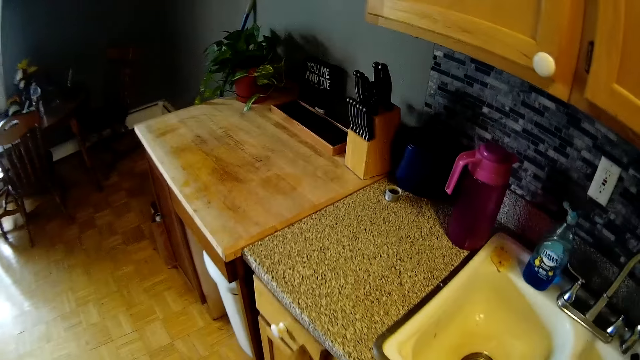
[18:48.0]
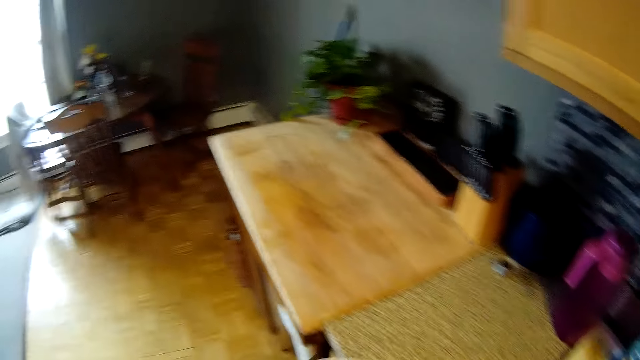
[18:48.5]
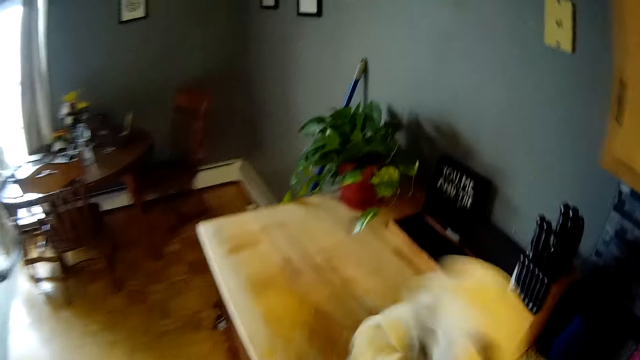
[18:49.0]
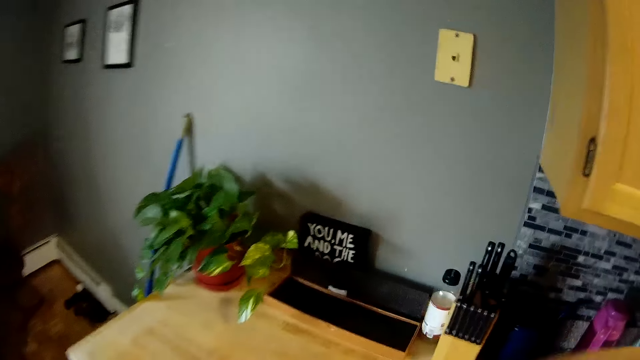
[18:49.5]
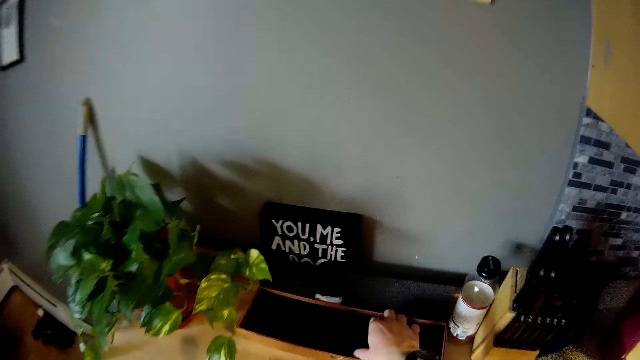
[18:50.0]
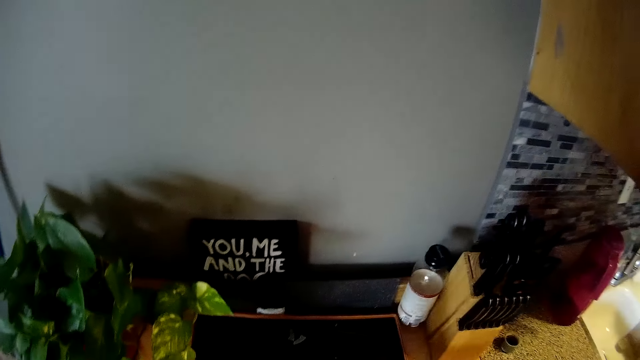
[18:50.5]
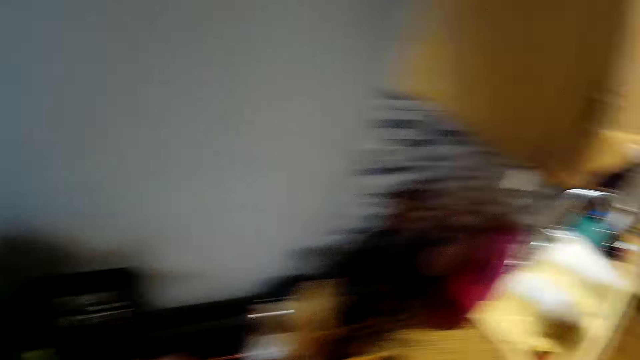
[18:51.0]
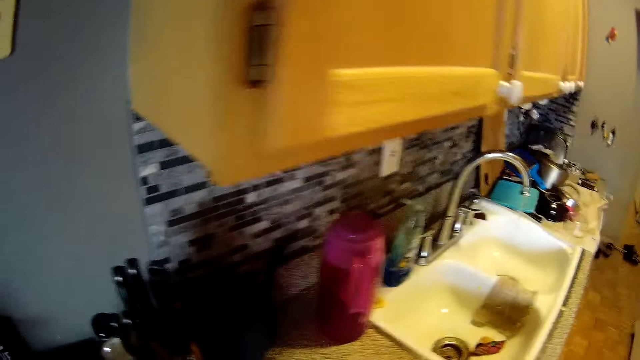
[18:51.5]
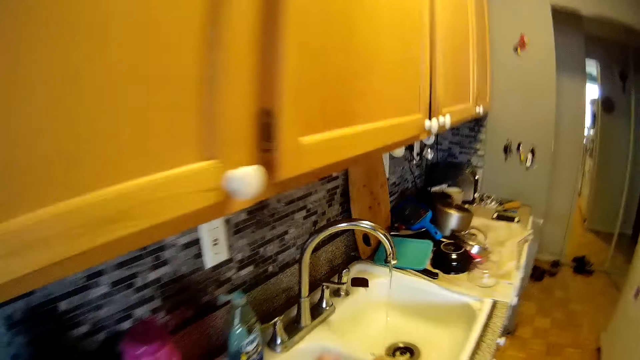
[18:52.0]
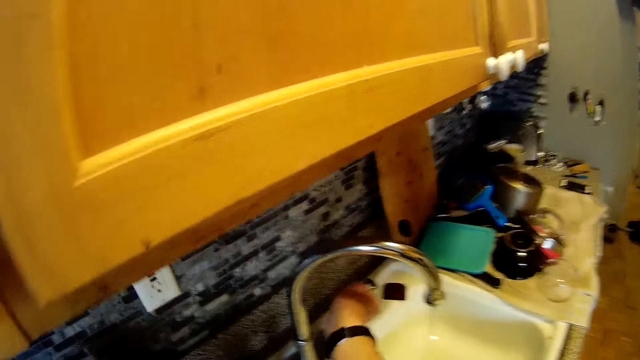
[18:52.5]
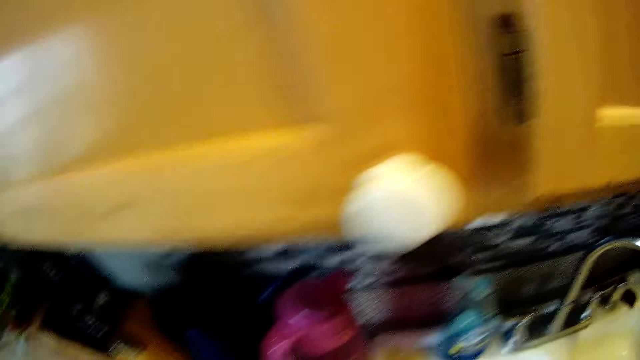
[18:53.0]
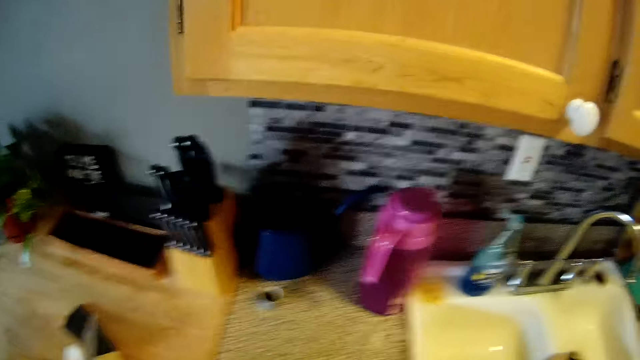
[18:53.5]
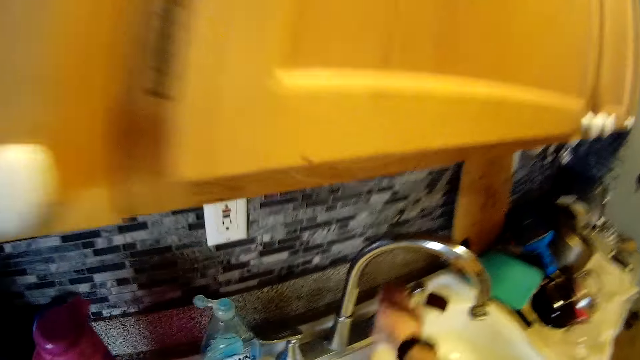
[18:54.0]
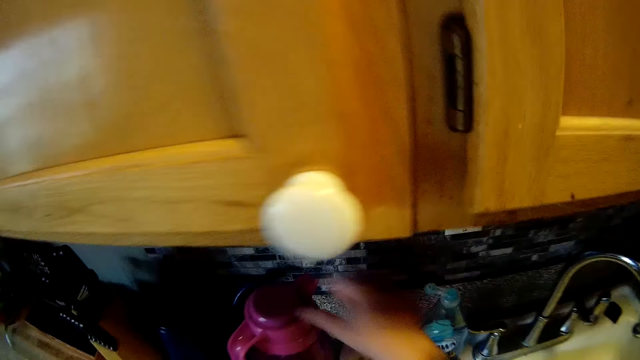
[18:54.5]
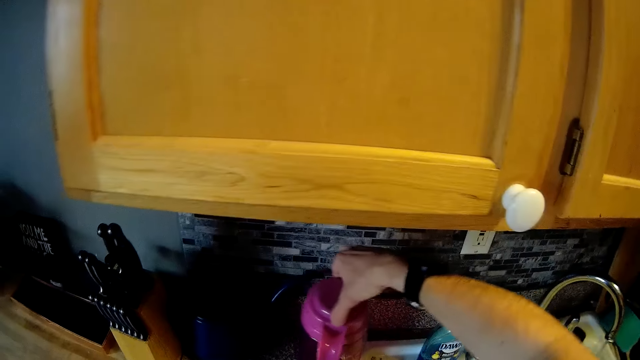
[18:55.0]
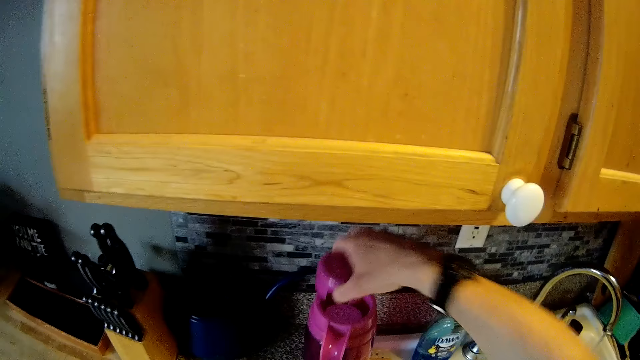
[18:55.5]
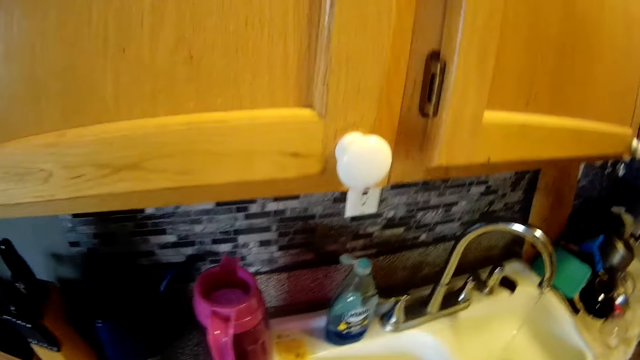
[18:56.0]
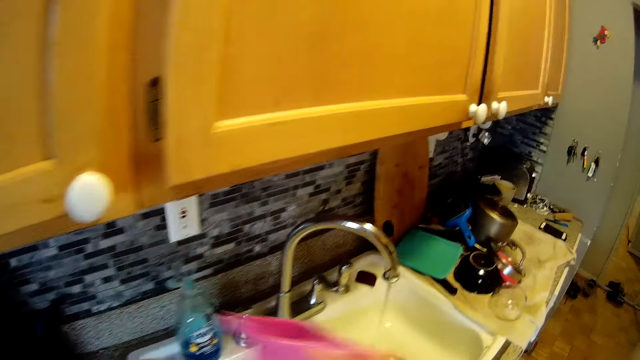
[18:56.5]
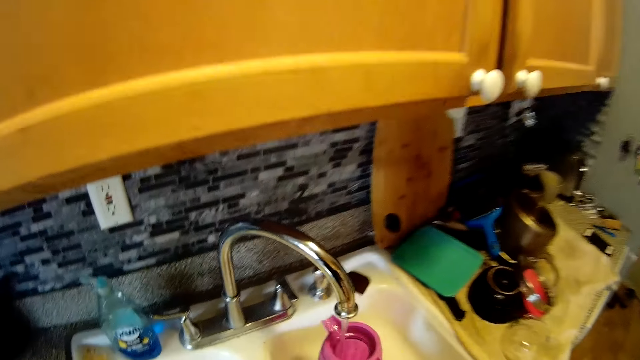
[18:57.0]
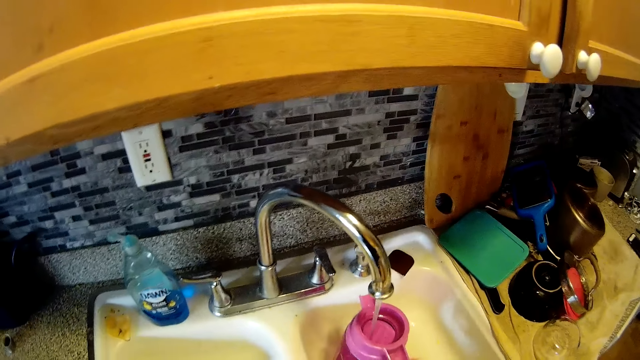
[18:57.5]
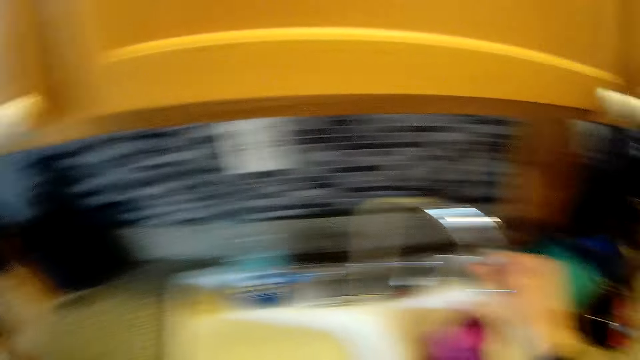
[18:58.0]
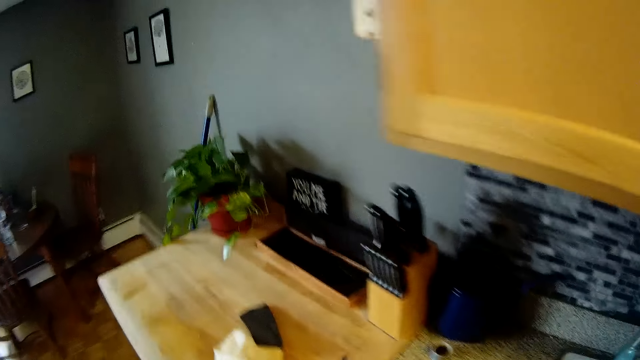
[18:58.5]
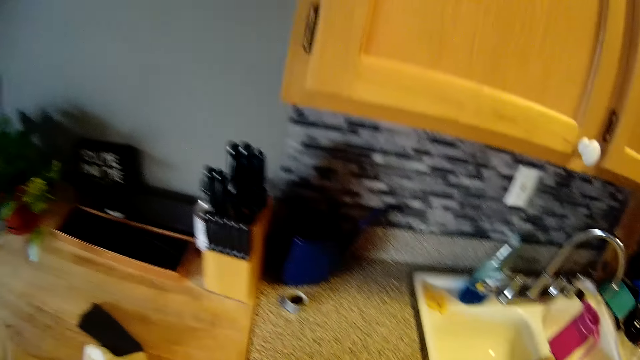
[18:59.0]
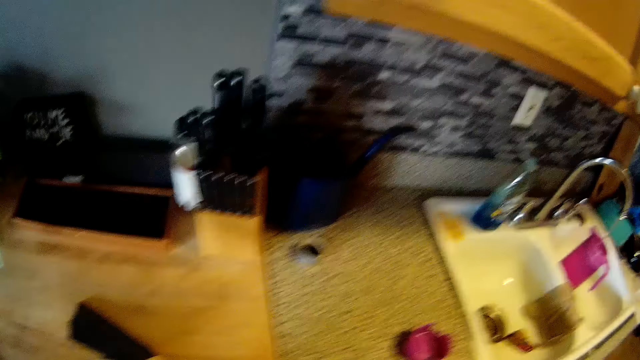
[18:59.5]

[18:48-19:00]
The camera wearer walks towards a table. He takes a piece of cloth from a box with his right hand. He touches a shelf. He puts off a tap with his right hand. He turns to the counter top. He puts on the tap with his right hand. He picks a jug, opens the cover of the jug with his right hand, and puts the jug in the sink with his right hand. He fills the jug with water from the tap. He adjusts the tap with his right hand. He pushes the tap. He walks towards the table.

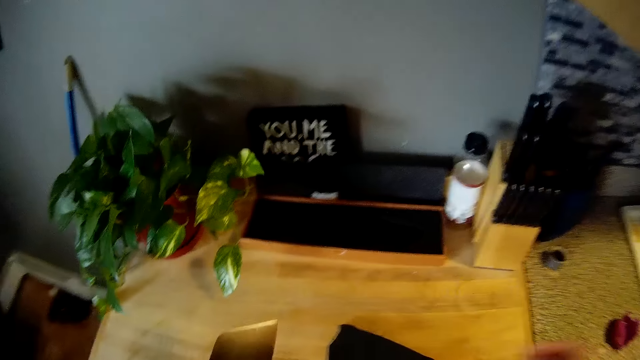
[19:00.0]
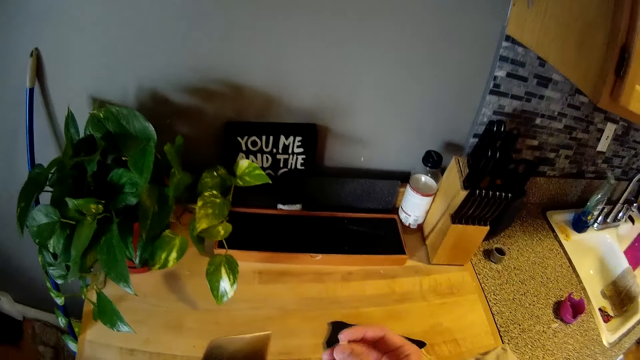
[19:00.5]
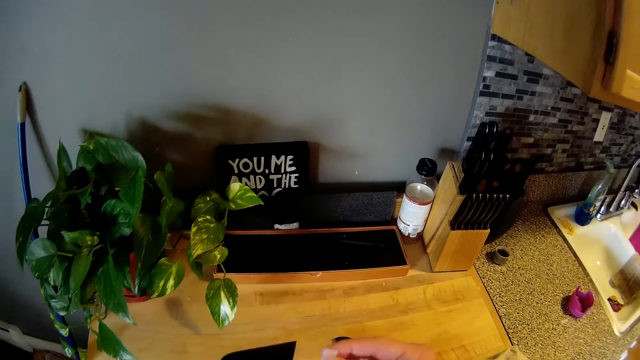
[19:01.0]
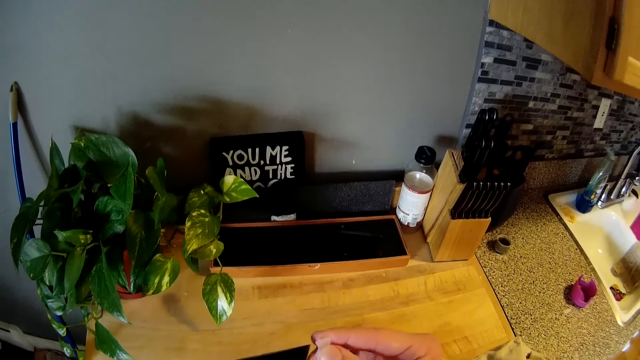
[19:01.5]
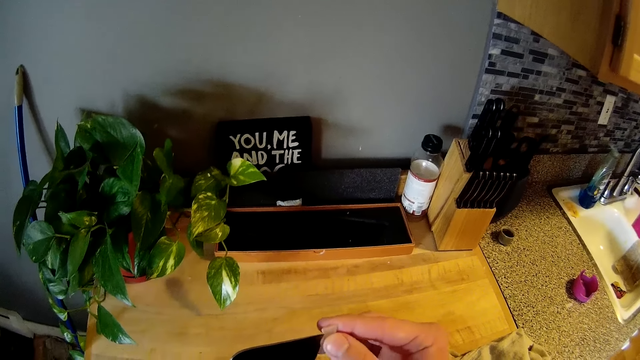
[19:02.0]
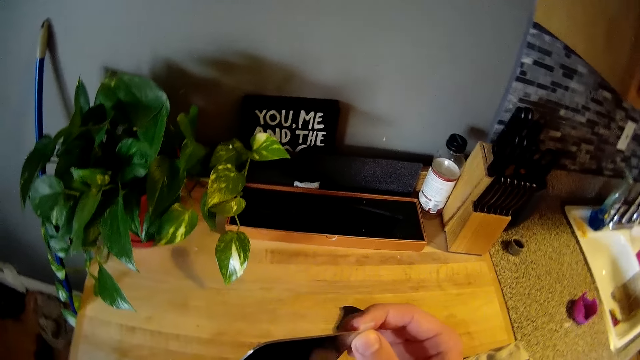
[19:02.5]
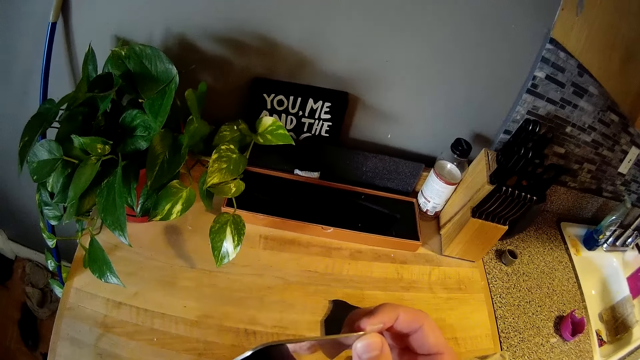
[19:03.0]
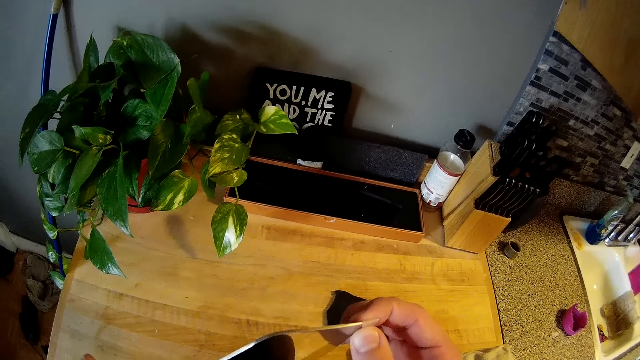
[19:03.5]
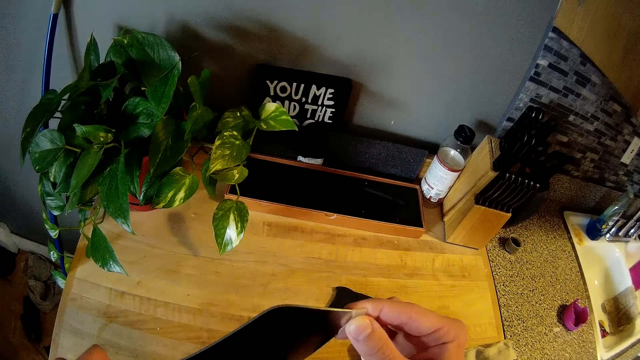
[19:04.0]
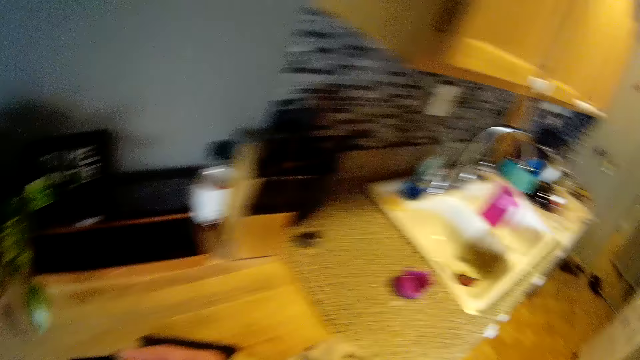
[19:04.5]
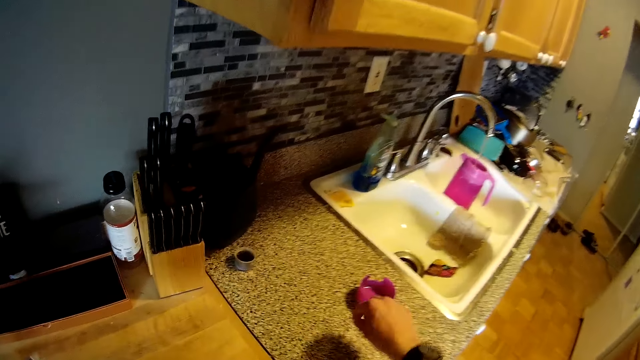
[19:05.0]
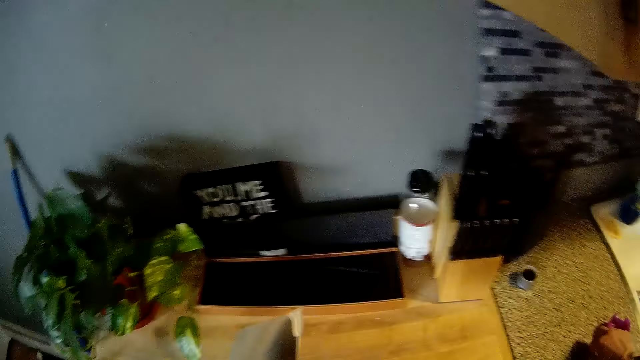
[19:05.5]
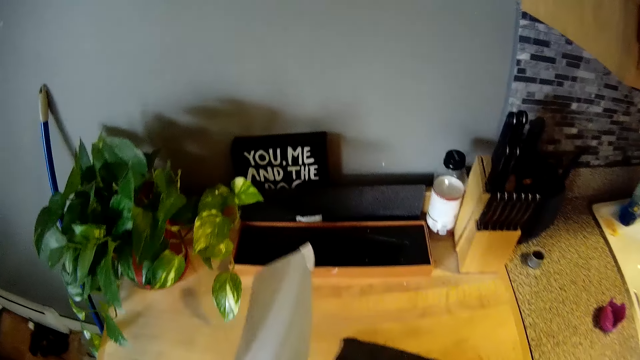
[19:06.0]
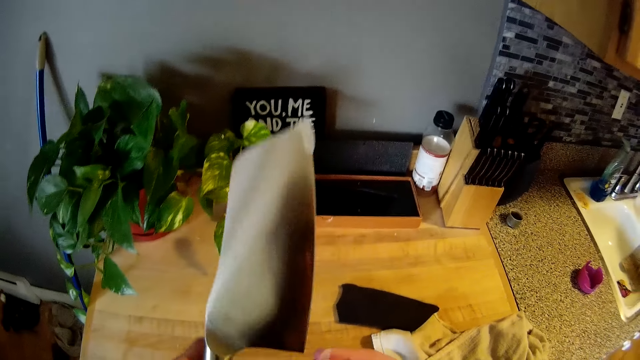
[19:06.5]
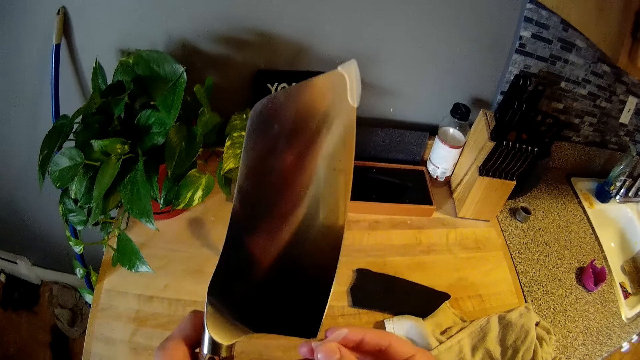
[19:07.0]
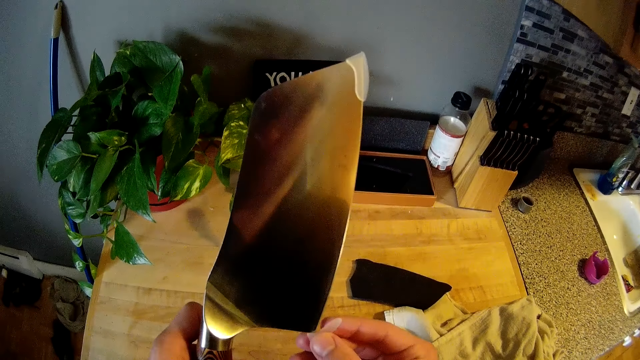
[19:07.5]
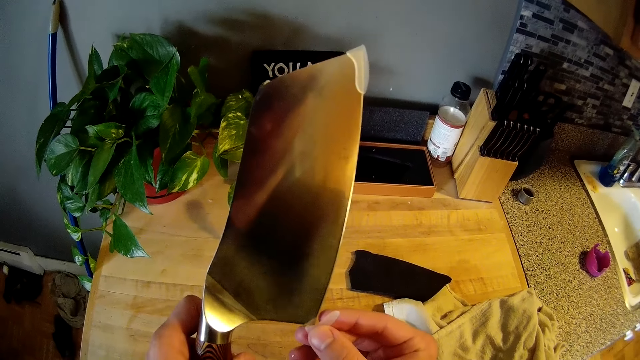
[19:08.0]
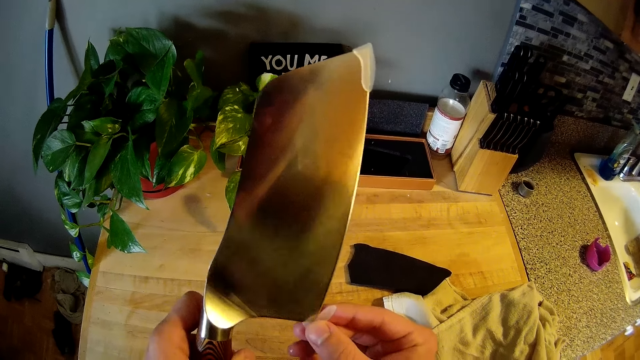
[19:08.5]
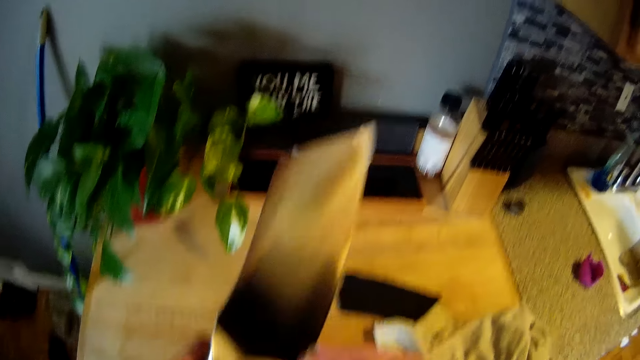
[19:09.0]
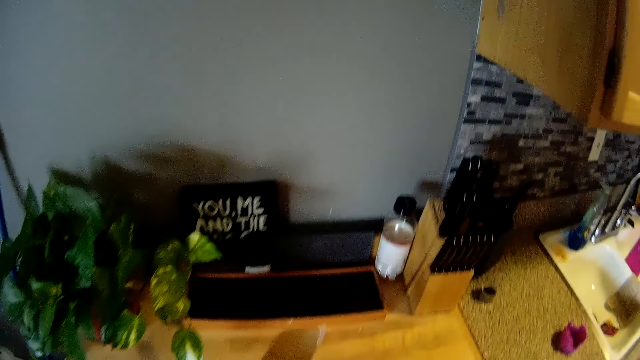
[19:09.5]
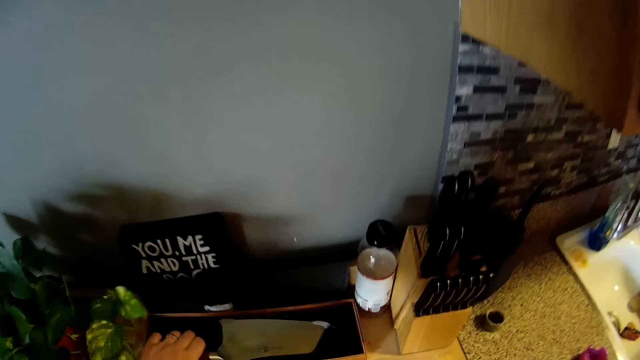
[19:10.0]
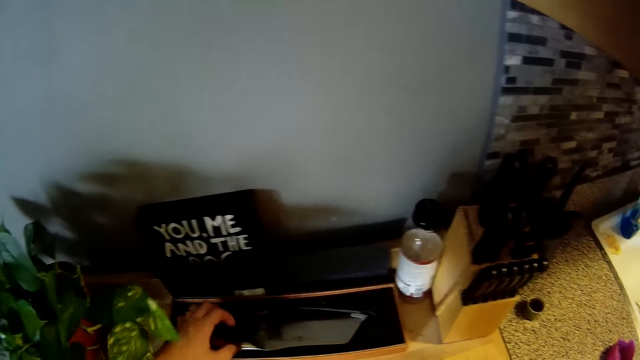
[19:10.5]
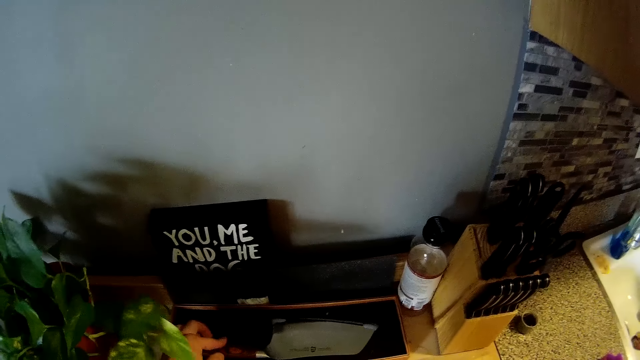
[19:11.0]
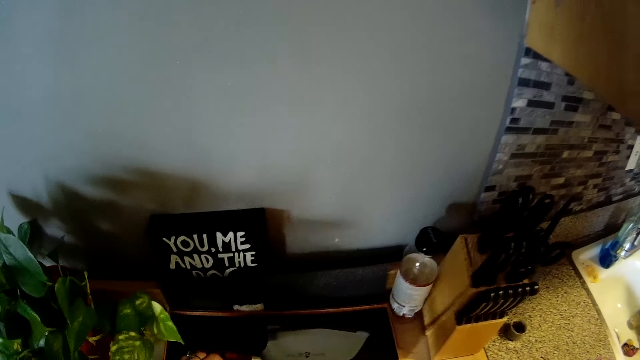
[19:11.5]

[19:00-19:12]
The camera wearer looks on the top of the table. He fixes a knife edge cover to the knife with his right hand. He shakes something. He takes a knife edge cover from the cabinet with his right hand. He lifts a kitchen axe knife. He fixes the knife edge cover to the knife with his right hand. He puts the knife inside a knife box with his left hand.
